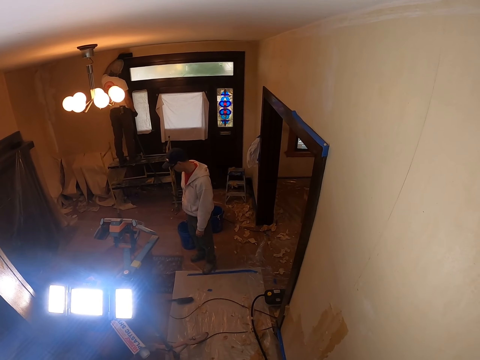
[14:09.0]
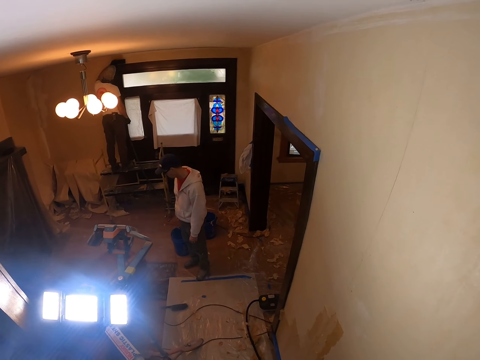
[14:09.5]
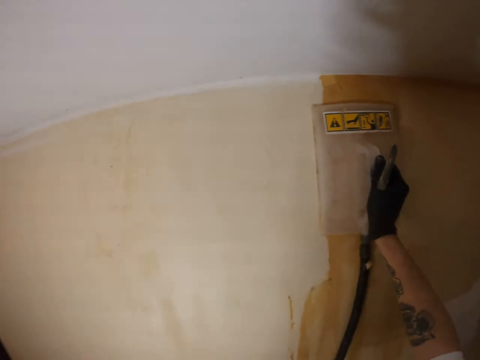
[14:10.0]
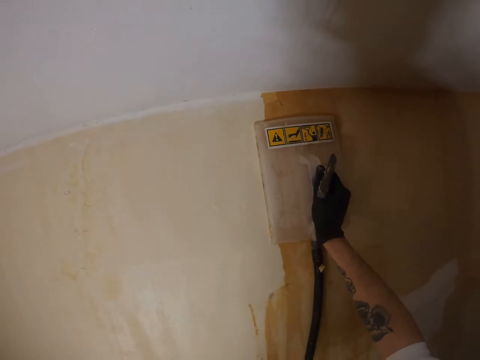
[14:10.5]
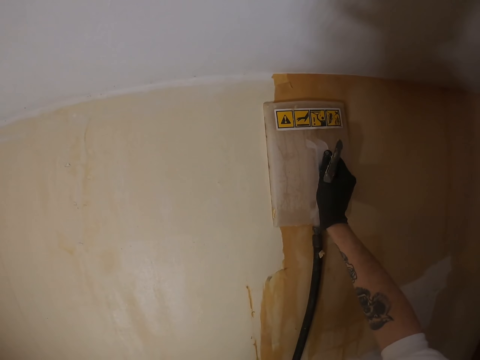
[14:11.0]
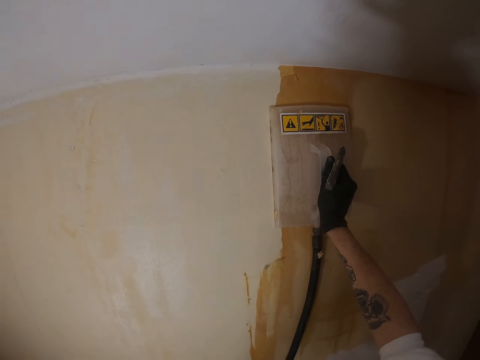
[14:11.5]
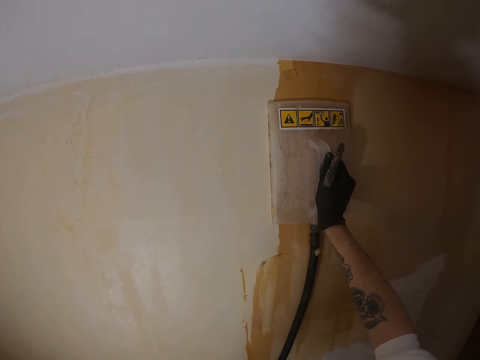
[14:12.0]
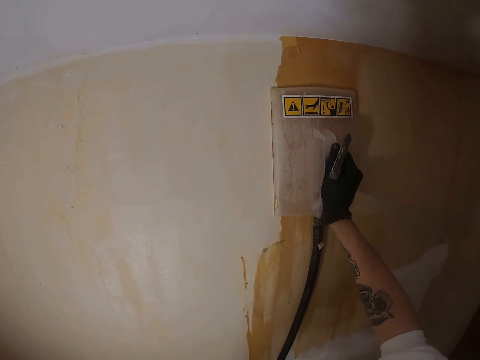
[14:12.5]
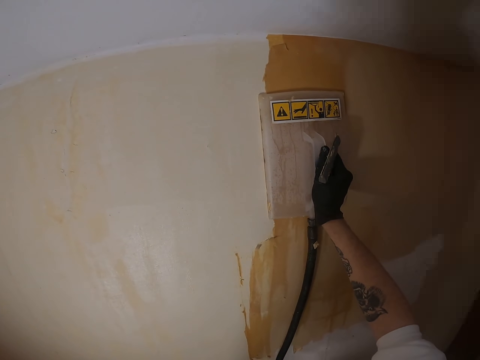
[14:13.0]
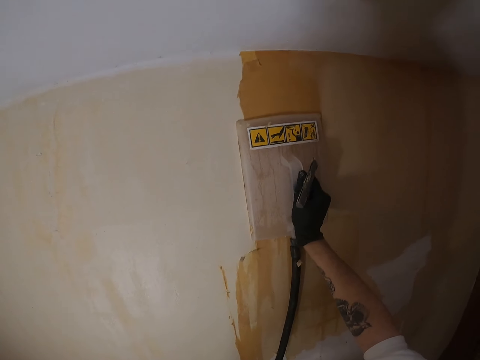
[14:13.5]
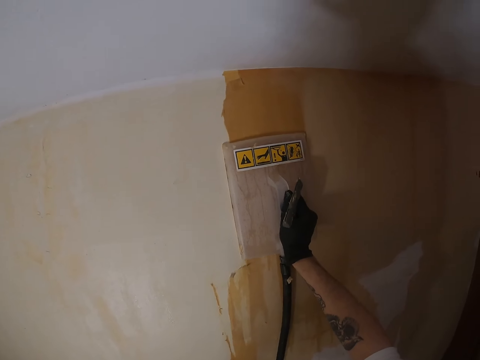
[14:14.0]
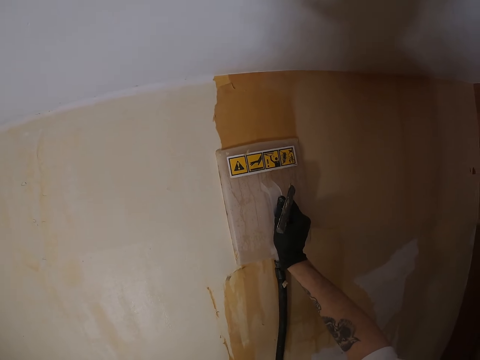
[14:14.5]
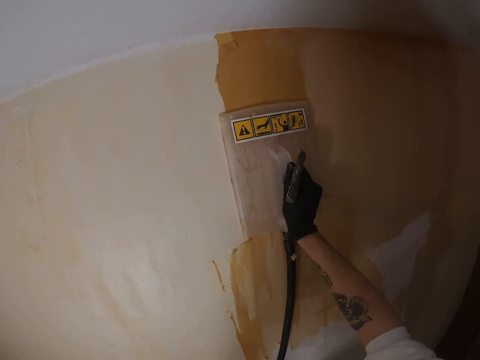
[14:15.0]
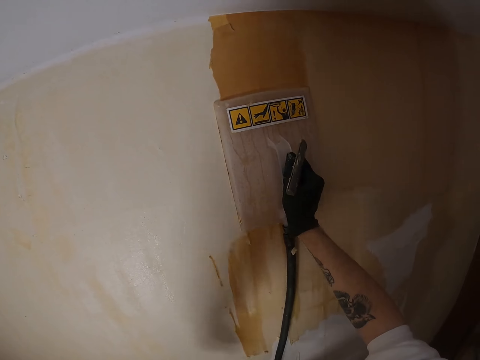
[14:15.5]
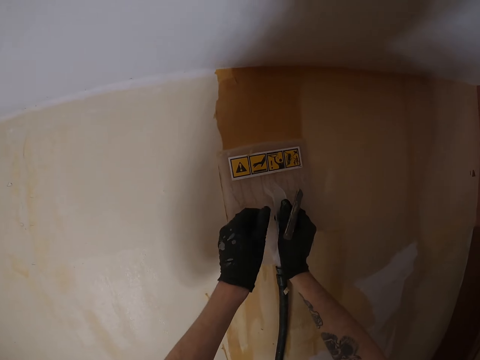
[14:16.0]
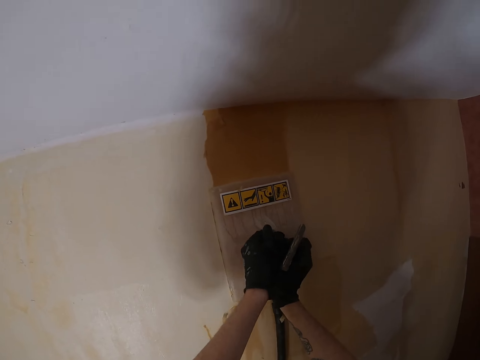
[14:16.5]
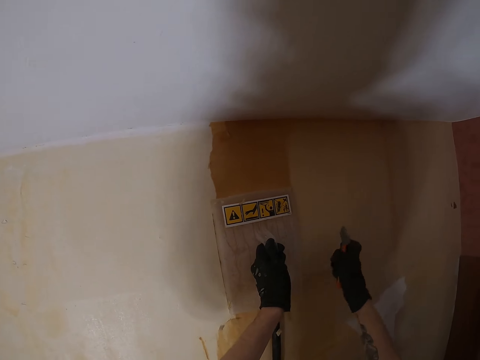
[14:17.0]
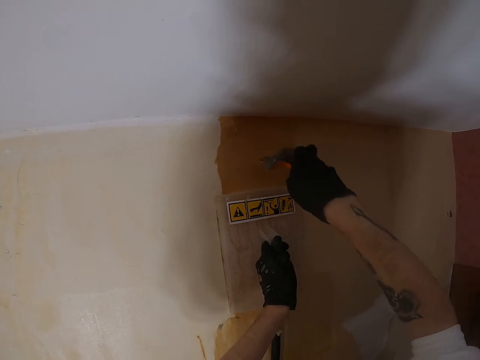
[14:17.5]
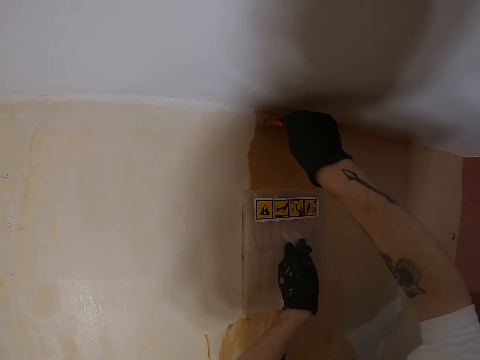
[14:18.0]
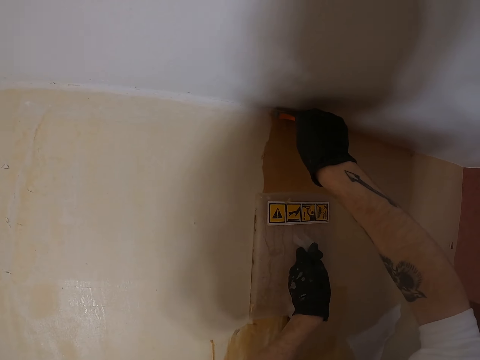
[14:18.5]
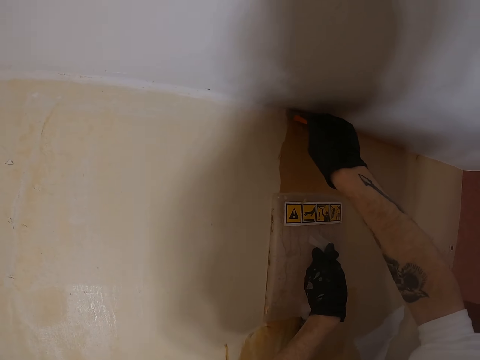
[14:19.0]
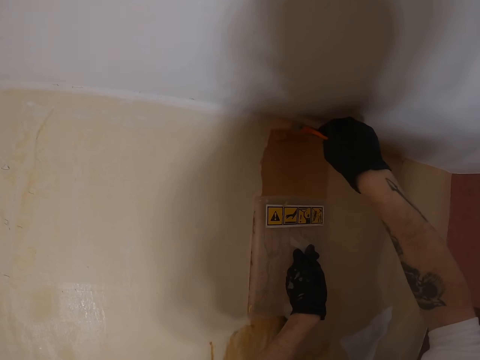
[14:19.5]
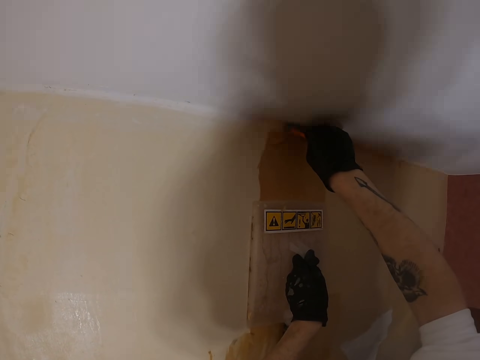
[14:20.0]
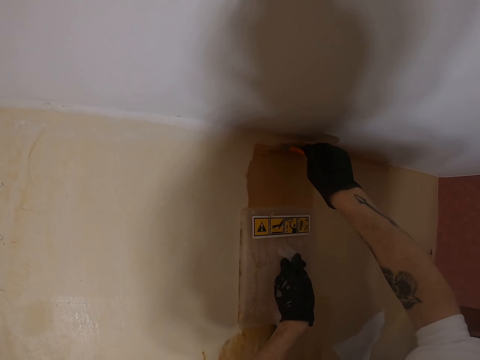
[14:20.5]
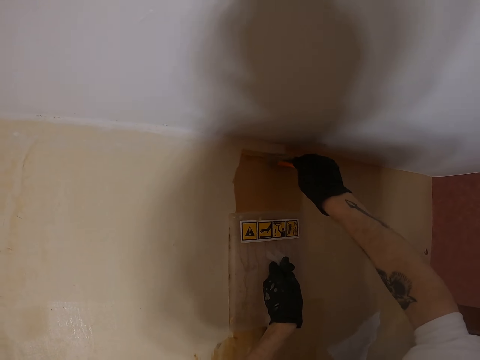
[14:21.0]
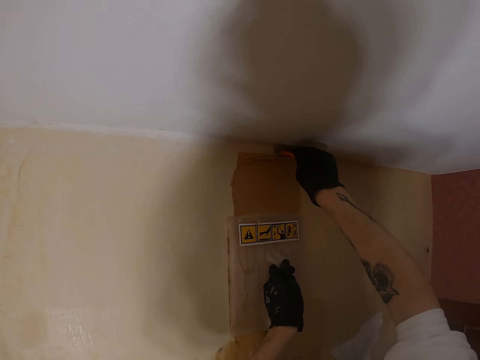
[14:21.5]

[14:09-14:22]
The camera wearer pushes the plastic float. They lift the left hand and hold the plastic float with the left hand. They lift the right hand. They remove paint on the wall with a paint scraper.

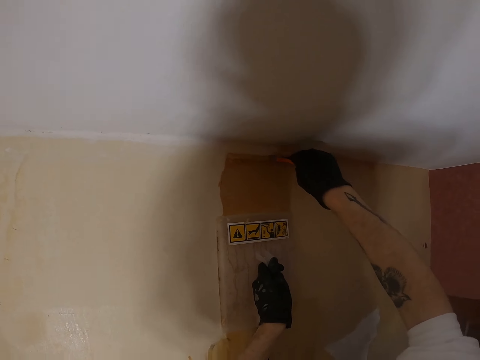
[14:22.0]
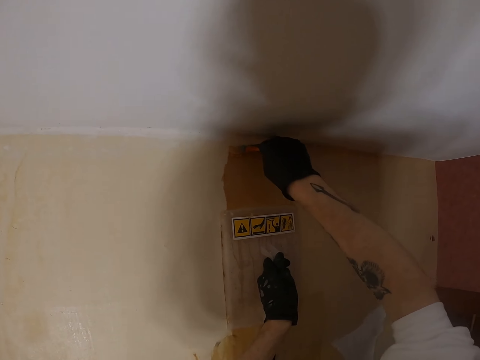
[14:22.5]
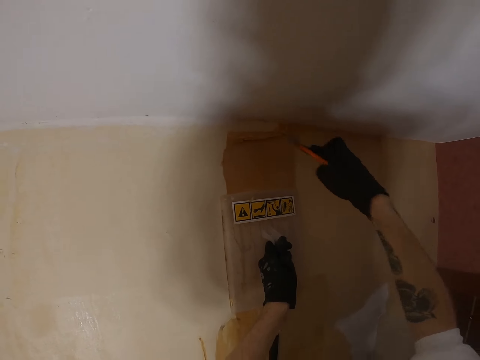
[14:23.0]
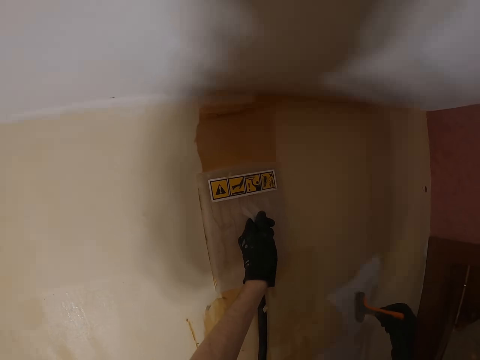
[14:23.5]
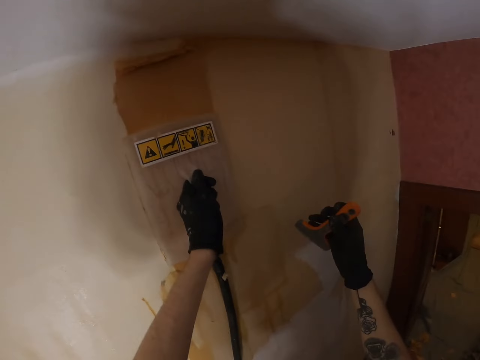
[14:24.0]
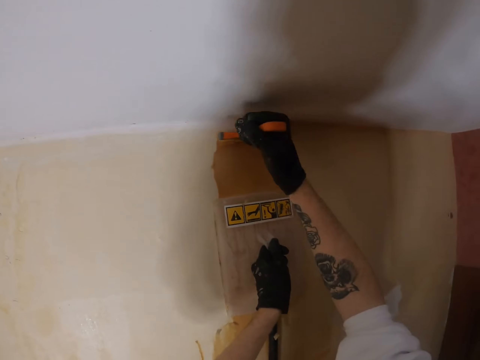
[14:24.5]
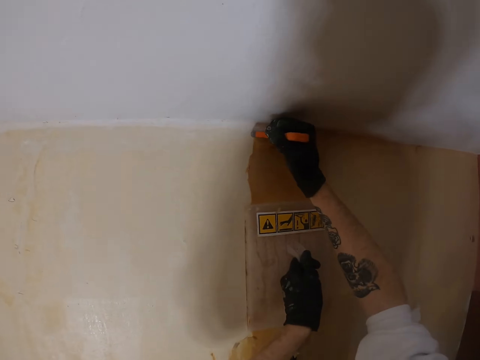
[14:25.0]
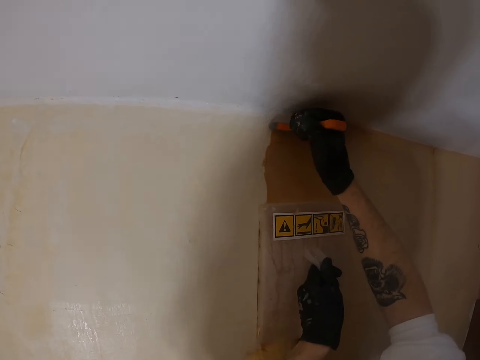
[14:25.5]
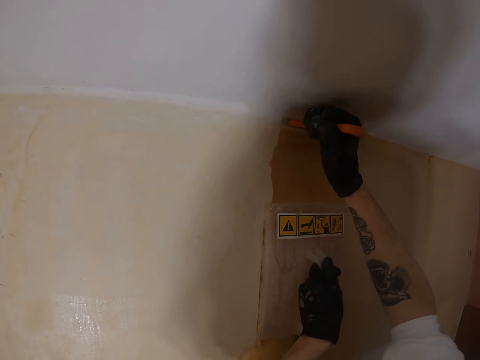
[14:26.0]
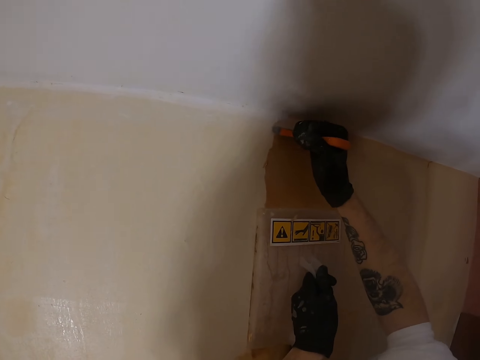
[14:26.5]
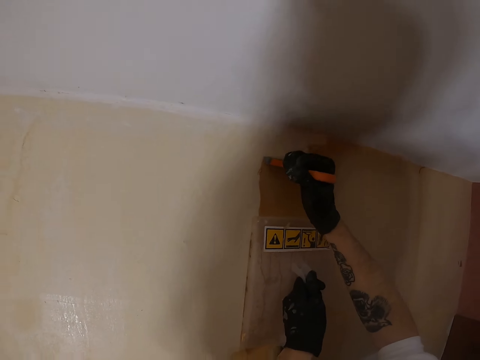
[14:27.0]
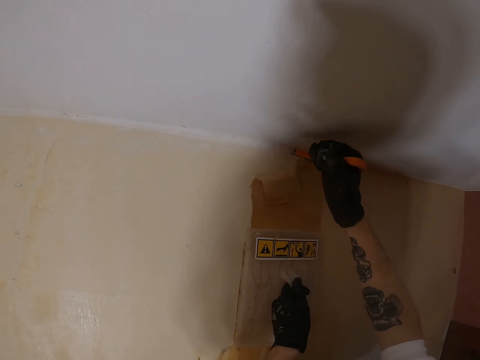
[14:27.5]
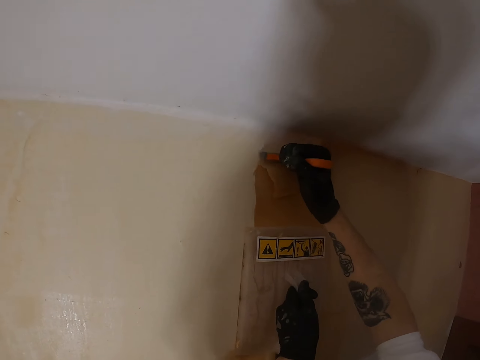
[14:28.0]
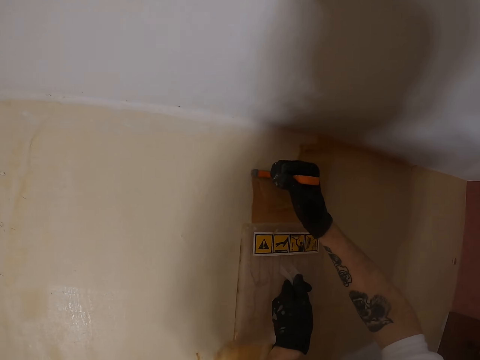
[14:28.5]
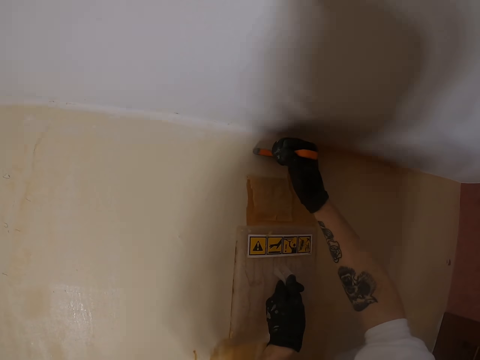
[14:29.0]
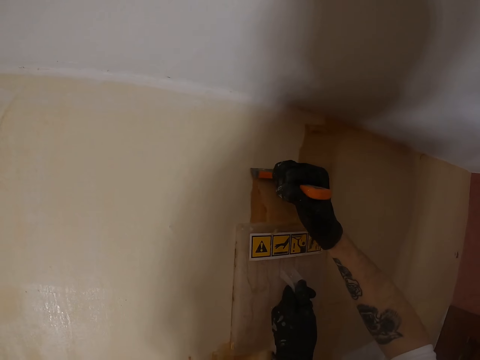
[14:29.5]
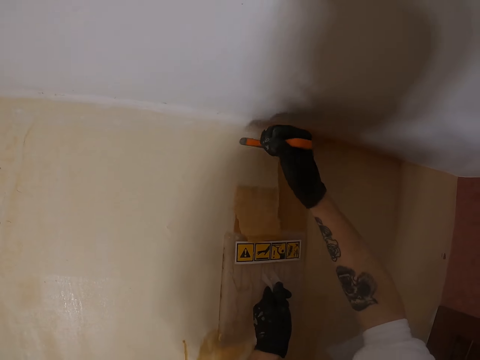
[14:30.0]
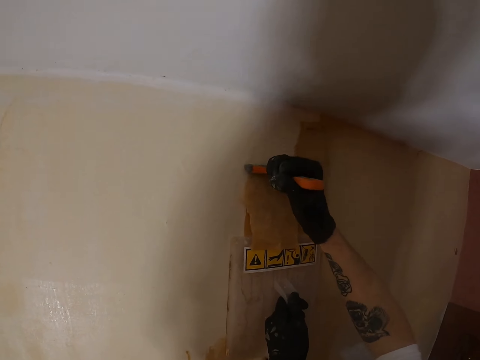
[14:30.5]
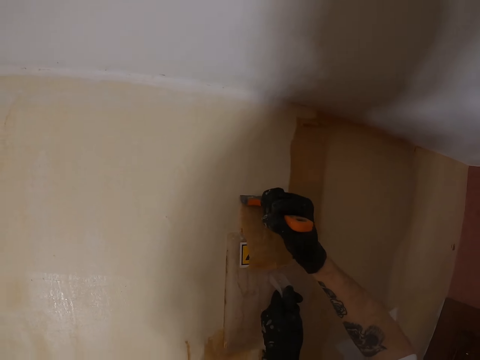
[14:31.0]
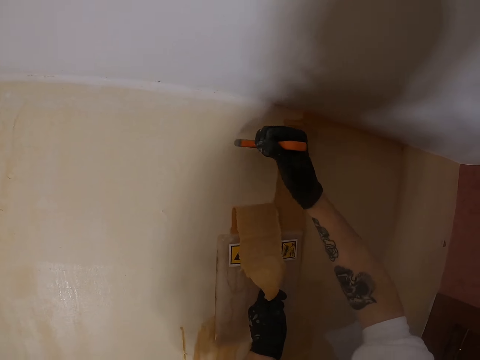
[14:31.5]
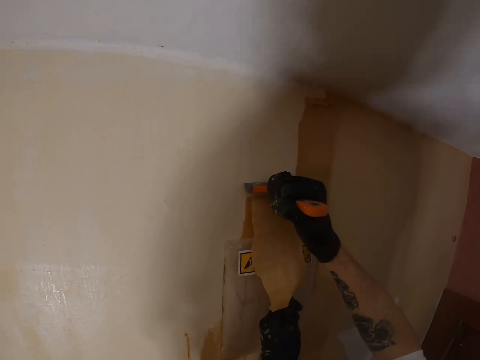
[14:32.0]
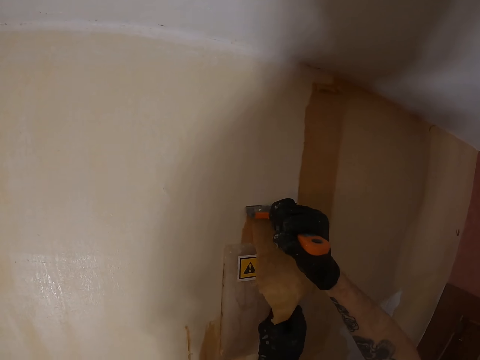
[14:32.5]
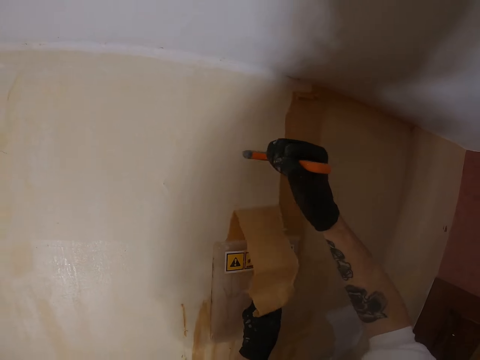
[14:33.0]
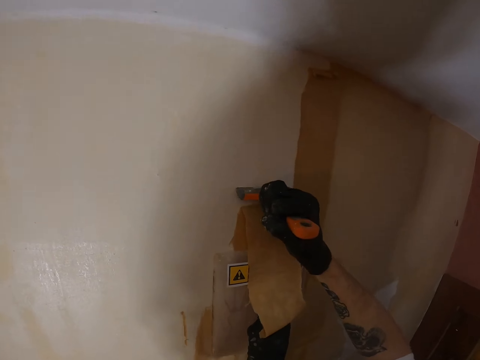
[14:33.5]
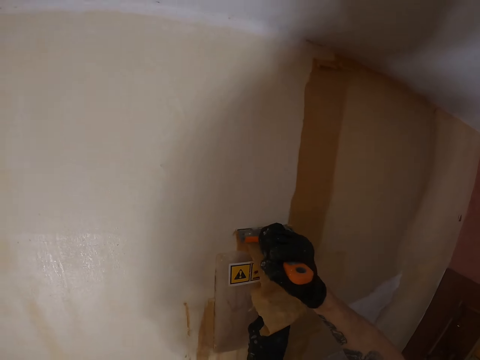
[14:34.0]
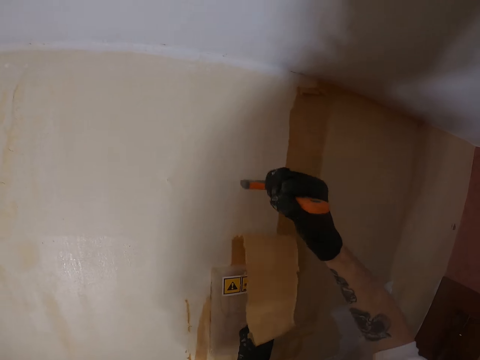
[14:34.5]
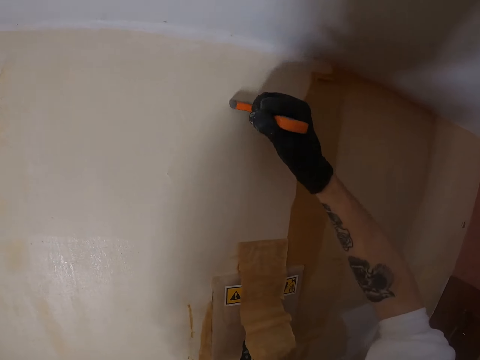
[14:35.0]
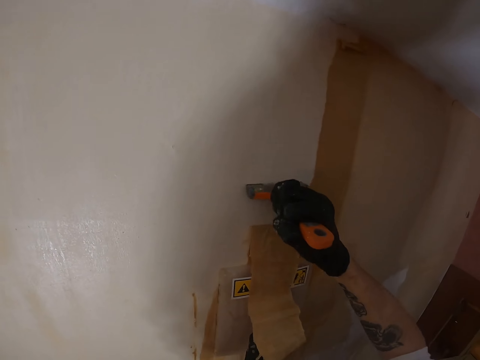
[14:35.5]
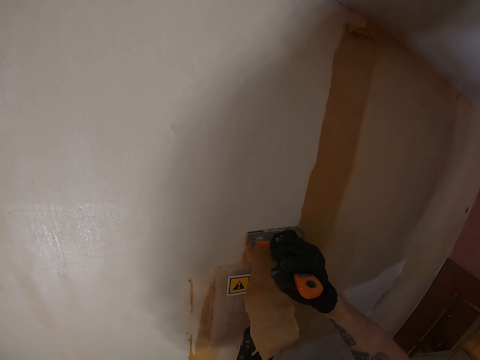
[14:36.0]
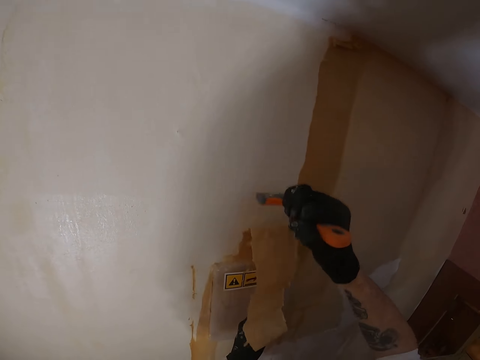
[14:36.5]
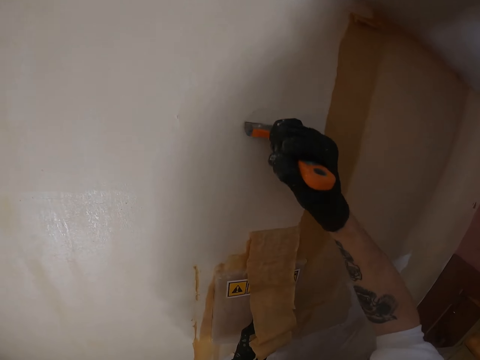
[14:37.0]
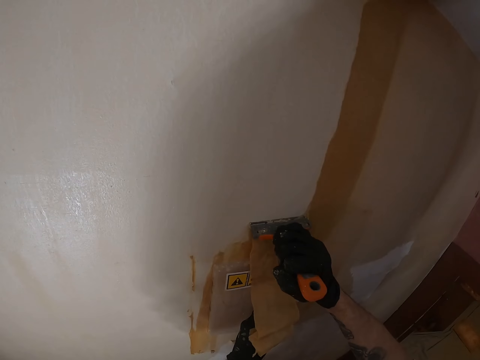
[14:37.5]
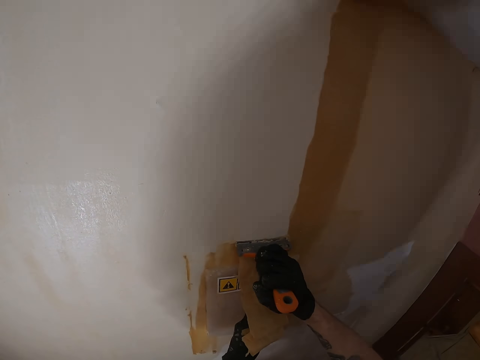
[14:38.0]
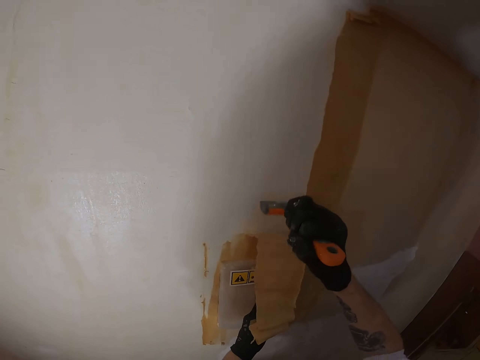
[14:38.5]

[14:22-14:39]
The camera wearer drops the right hand. They lift the right hand. They remove paint from the wall with the scraper.
